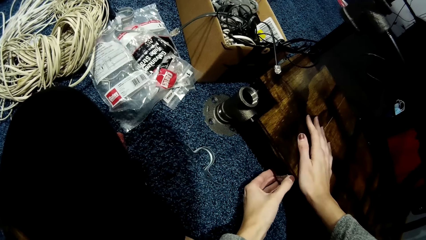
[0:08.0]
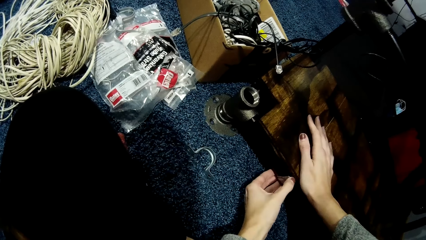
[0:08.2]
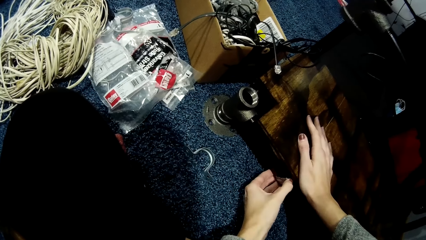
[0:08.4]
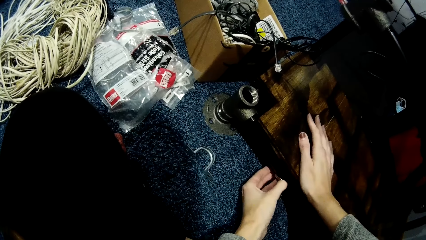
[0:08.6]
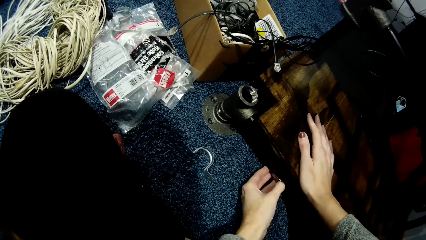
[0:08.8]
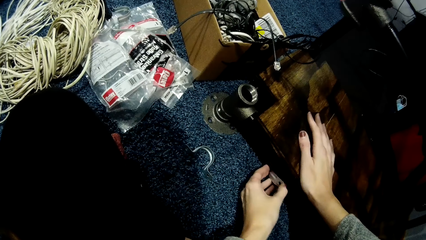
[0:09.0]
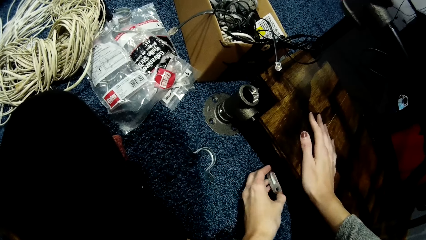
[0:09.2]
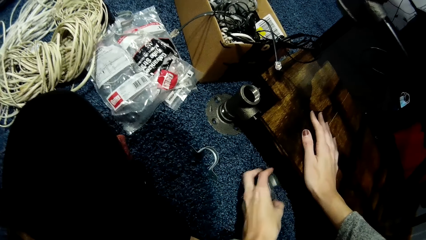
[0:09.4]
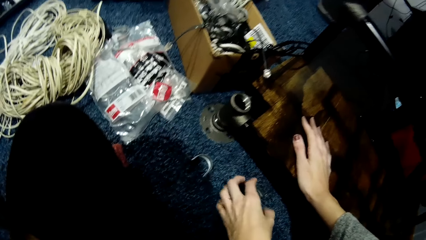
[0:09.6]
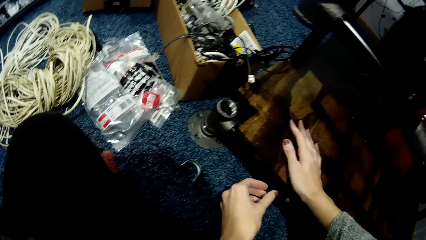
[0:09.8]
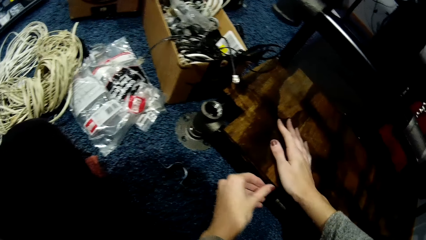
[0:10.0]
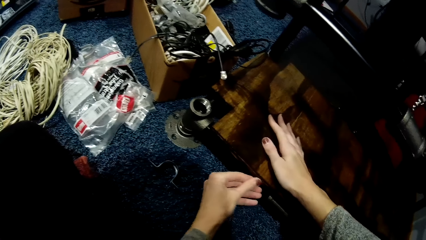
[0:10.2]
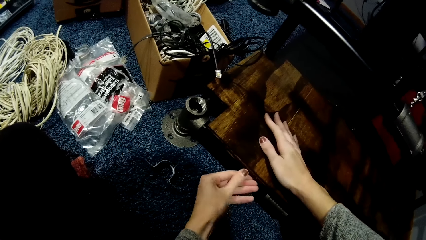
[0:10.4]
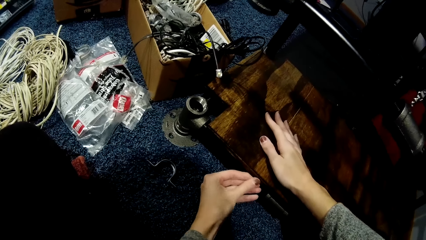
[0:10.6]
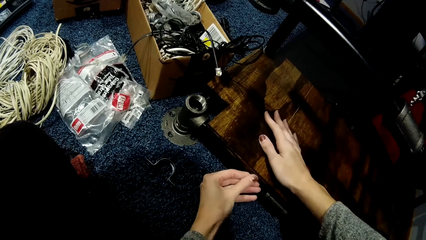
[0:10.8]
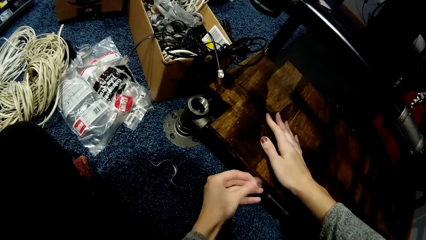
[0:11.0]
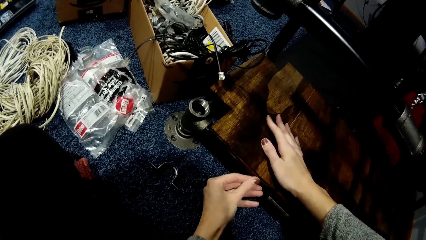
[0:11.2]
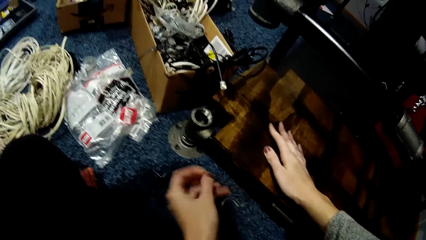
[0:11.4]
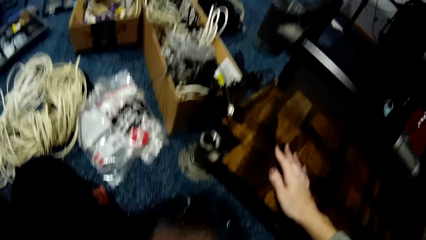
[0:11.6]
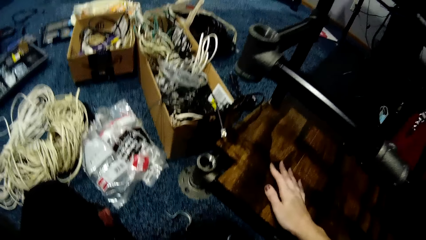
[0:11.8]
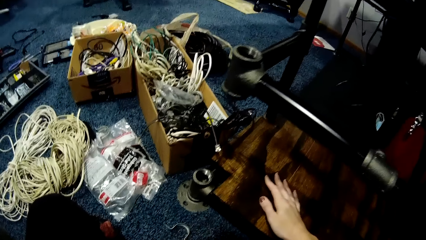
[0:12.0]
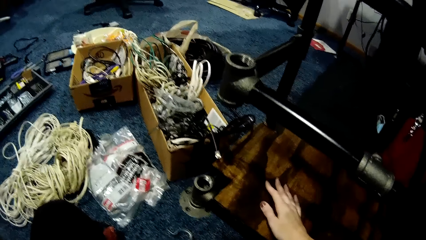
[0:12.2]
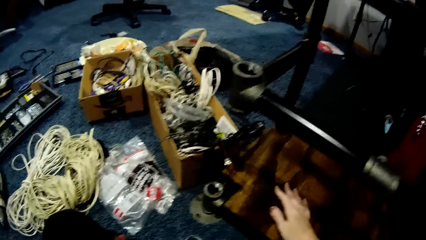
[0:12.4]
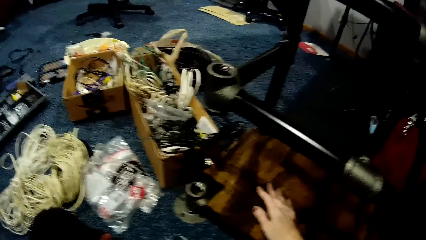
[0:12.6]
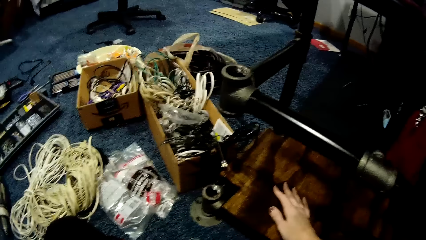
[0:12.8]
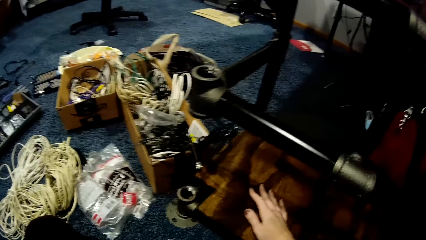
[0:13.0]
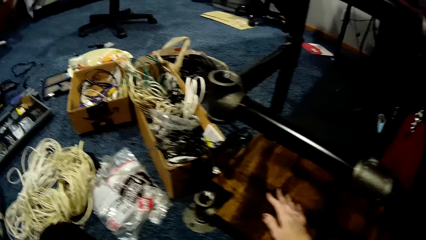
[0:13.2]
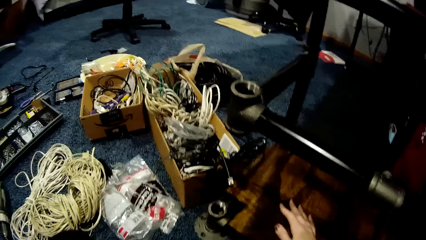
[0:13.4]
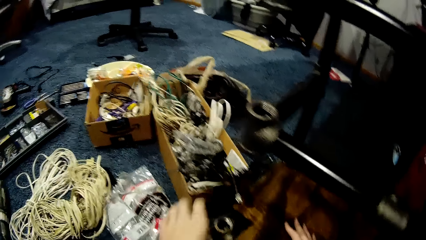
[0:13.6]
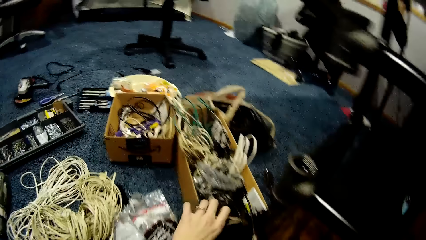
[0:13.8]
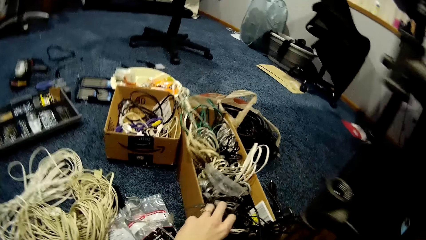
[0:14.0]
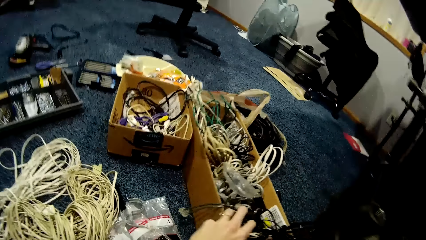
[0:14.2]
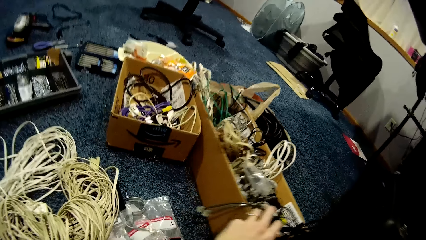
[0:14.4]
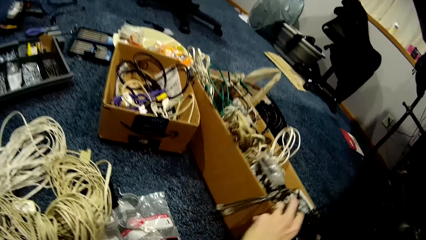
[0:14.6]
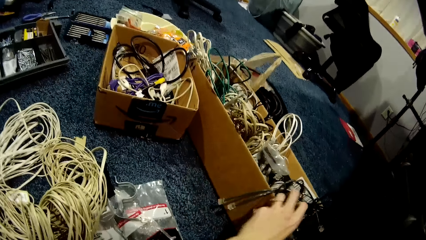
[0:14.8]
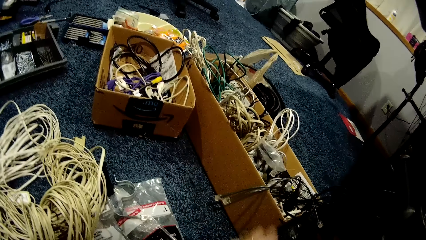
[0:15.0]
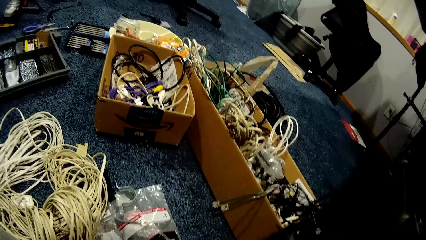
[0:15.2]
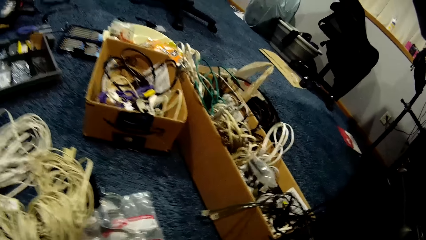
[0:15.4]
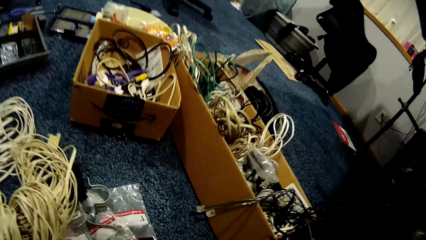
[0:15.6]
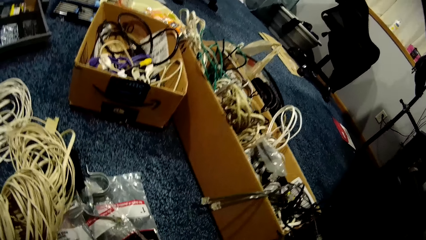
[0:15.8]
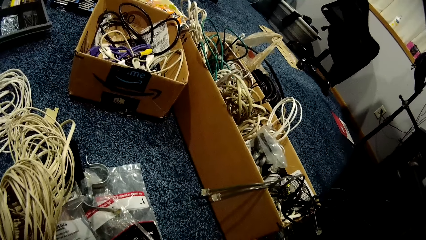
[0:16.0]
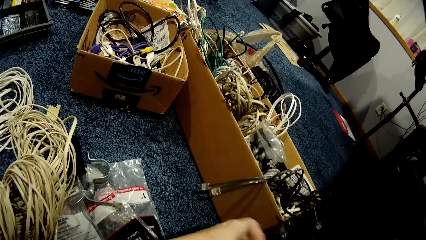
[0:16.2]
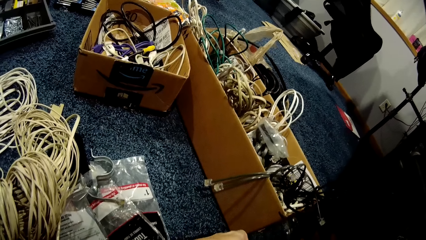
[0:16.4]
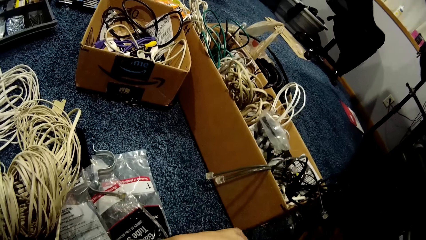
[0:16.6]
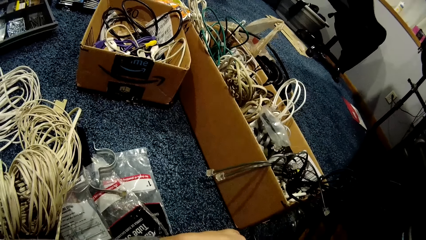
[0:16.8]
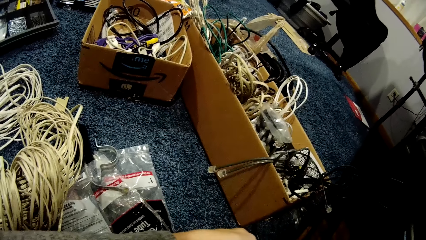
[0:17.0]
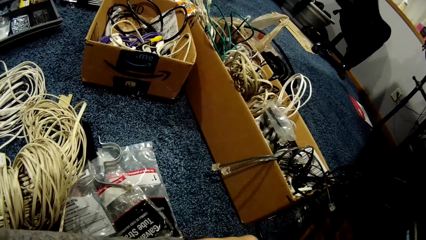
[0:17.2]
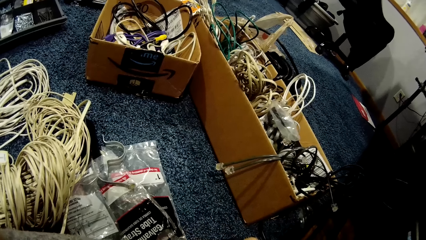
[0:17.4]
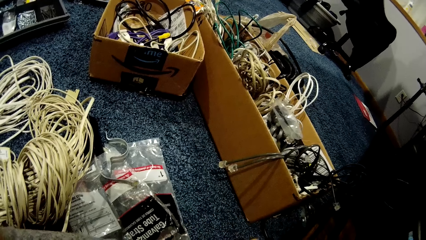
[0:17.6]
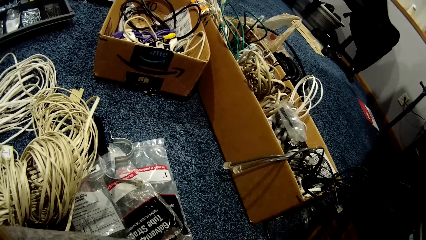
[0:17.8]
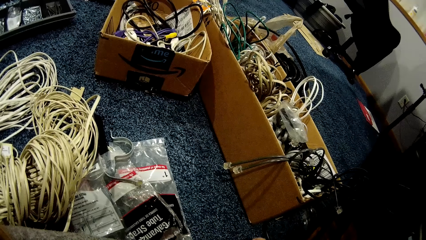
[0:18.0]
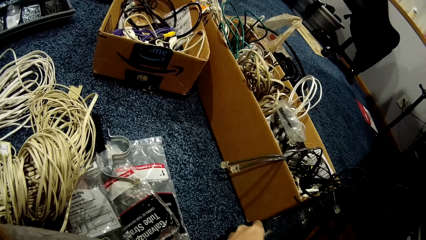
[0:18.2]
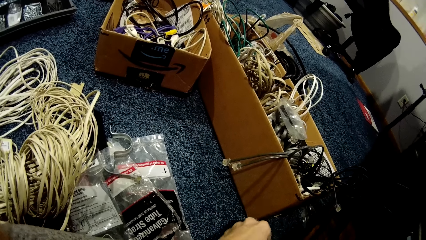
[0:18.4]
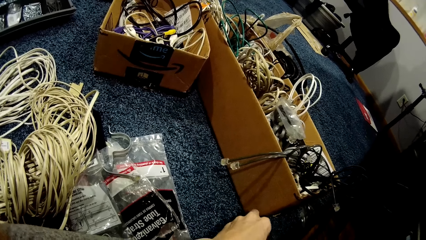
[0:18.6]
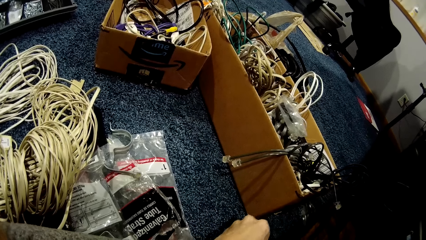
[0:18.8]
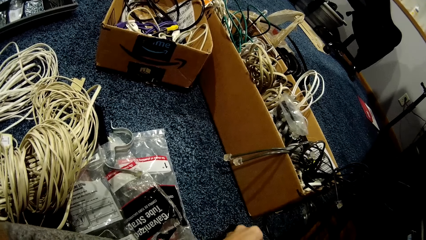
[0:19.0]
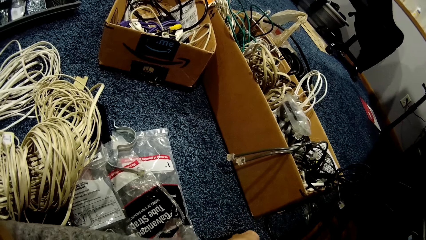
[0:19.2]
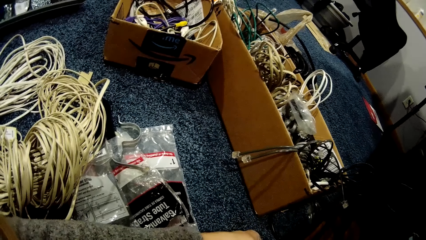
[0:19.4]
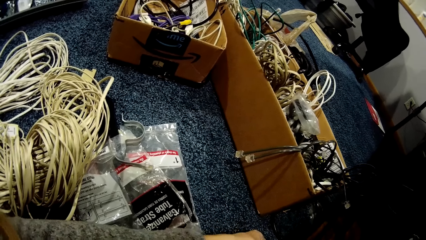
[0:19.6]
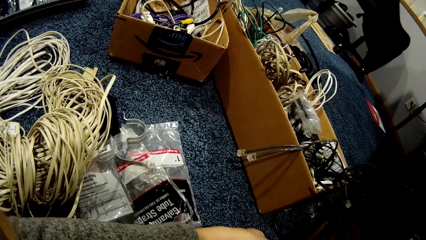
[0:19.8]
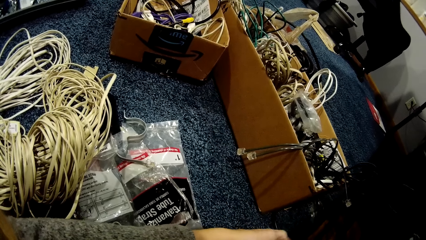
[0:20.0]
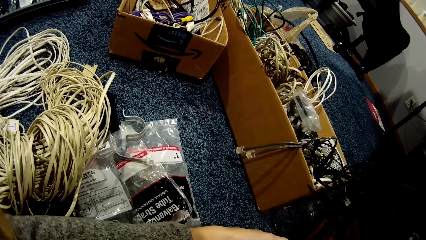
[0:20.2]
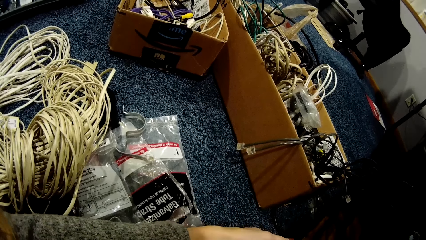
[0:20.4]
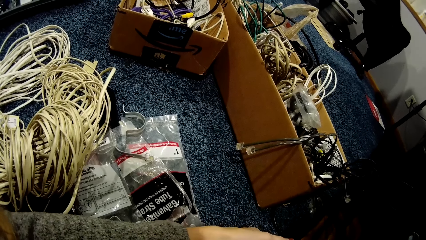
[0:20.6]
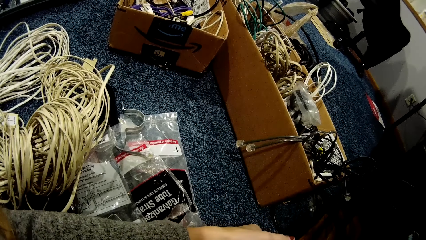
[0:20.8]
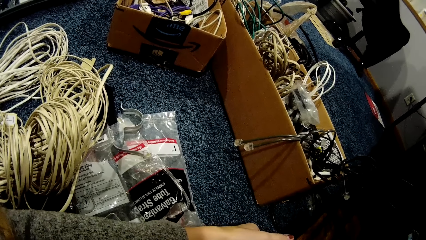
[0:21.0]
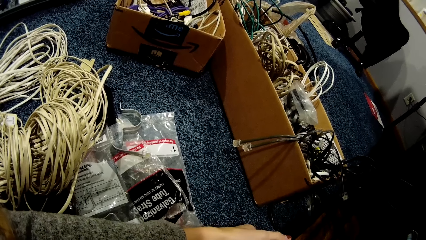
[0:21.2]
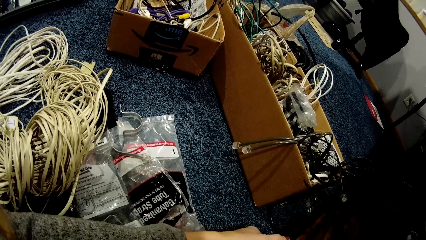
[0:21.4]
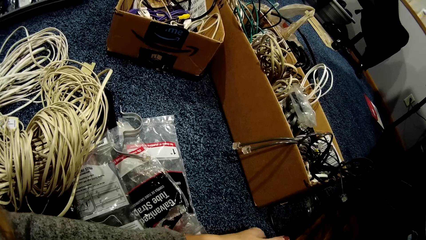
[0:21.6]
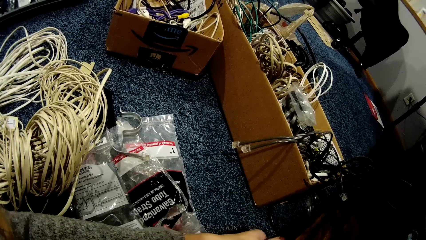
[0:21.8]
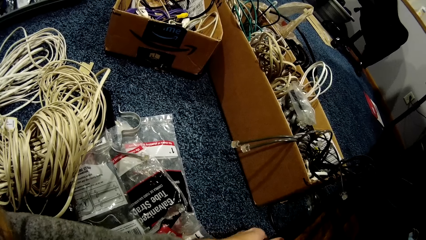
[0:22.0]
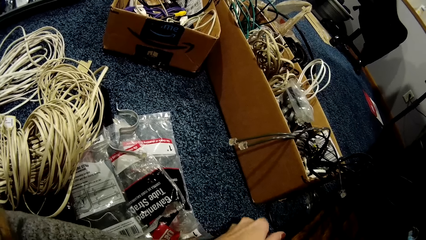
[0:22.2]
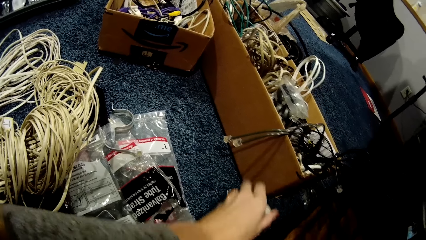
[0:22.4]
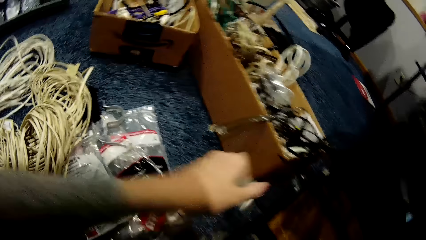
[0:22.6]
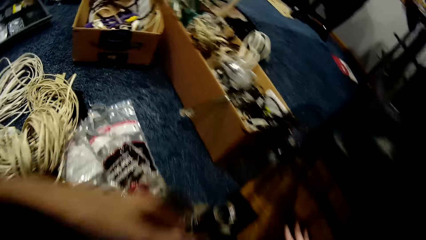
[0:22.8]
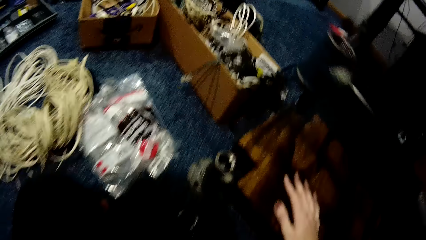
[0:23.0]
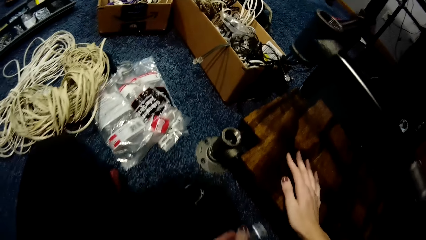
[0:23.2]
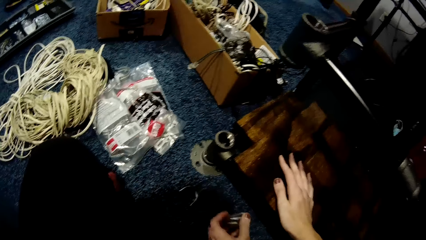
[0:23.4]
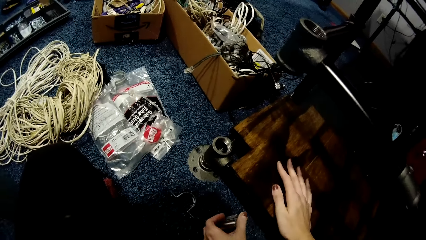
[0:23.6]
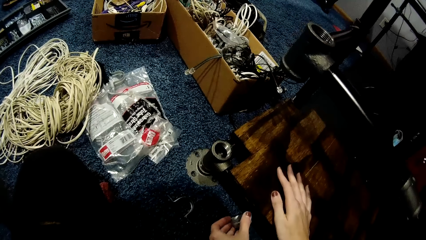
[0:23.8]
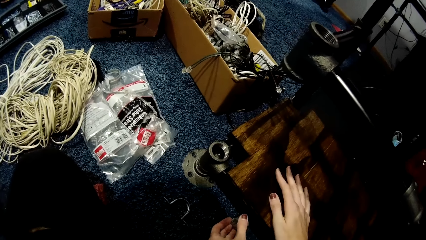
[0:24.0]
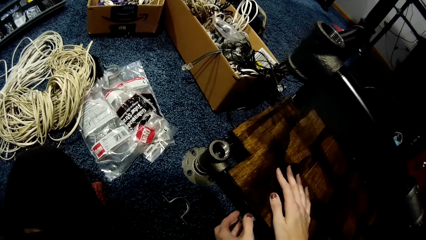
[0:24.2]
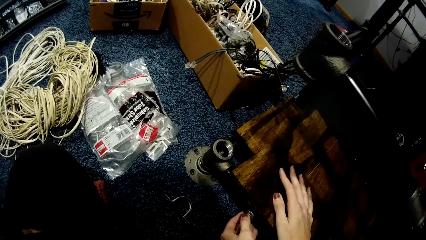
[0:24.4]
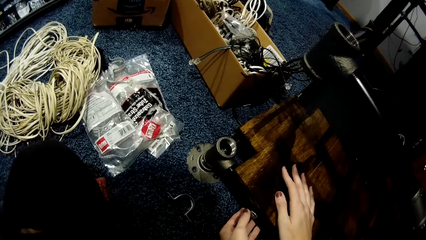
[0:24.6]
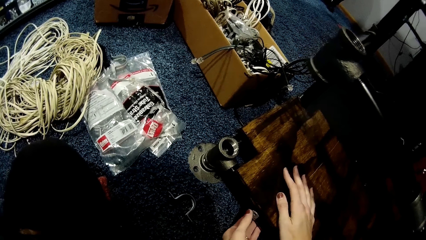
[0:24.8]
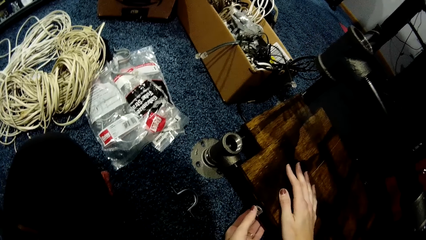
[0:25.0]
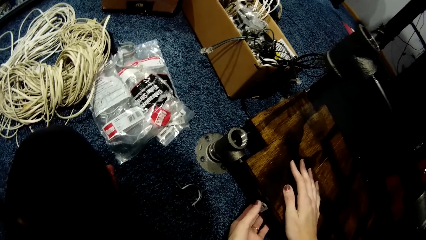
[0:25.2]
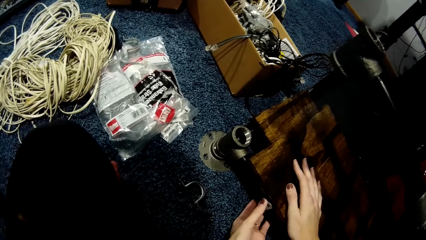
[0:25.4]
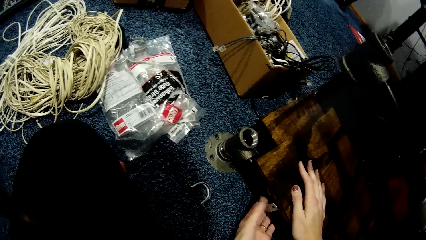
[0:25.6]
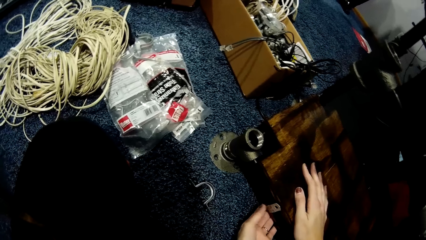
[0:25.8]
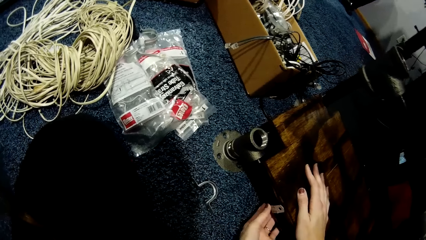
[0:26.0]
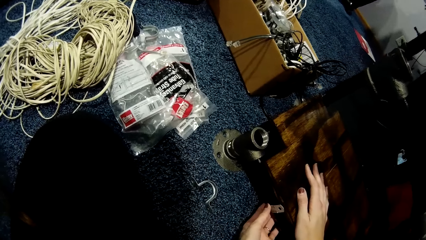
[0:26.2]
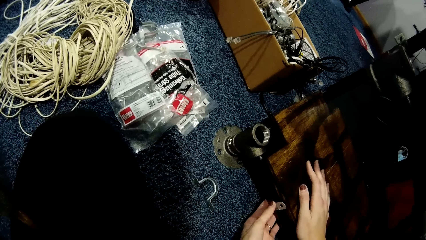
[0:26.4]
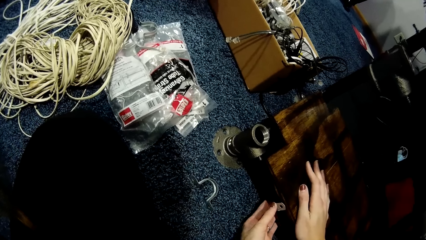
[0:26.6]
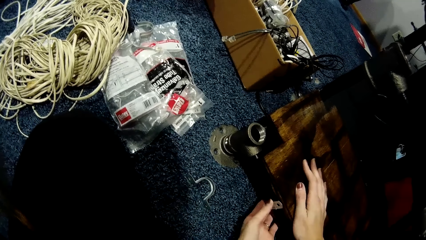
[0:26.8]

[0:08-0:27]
The camera wearer removes a metal pipe from the wood on the car lift with her right hand. She rubs the wood on the car lift with her left hand. She adjusts a camera on her head with her left hand. She adjusts a tool box on the floor with her left hand. She moves the cables. She fixes the hinge. She arranges tools on the floor with both hands. She picks up the metal pipe from the floor with her left hand. She fixes the metal pipe on the wood of the car lift with her left hand.
